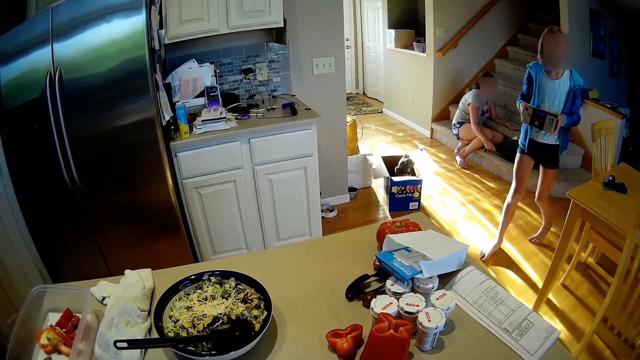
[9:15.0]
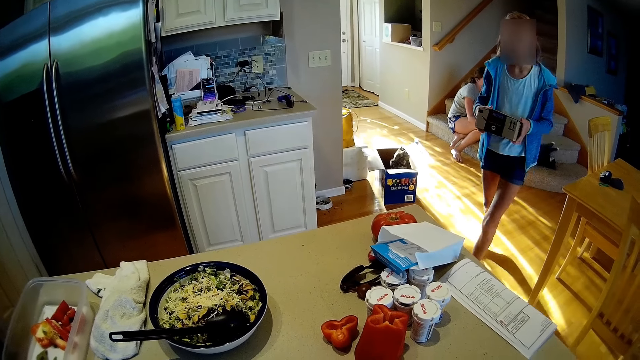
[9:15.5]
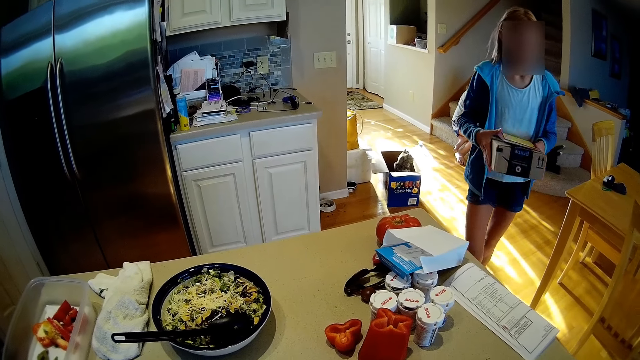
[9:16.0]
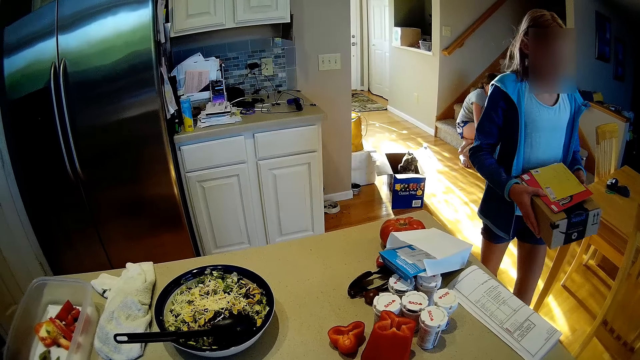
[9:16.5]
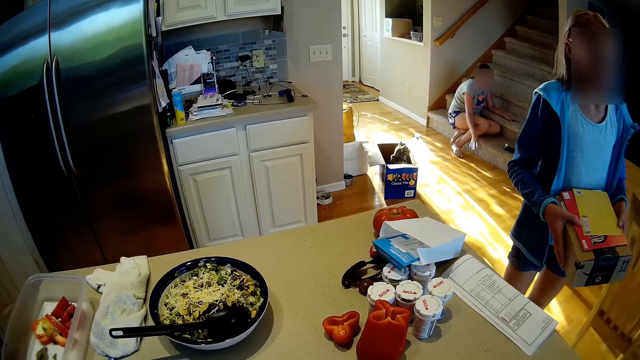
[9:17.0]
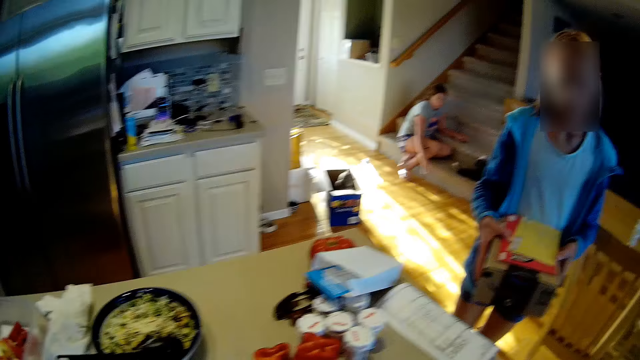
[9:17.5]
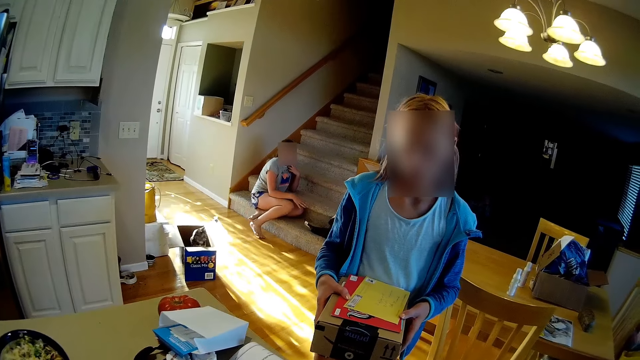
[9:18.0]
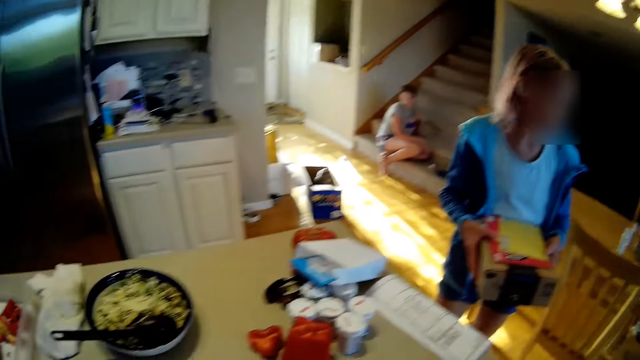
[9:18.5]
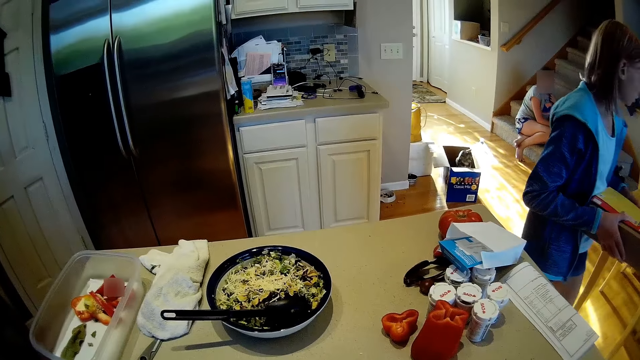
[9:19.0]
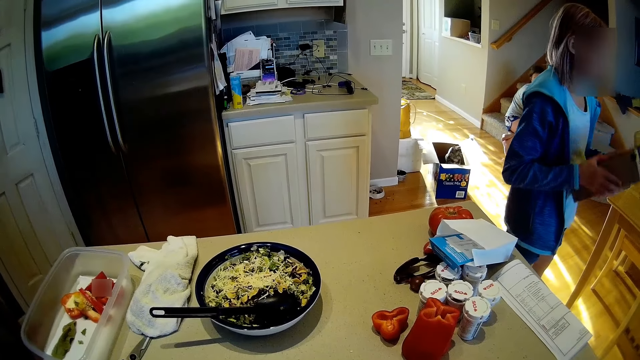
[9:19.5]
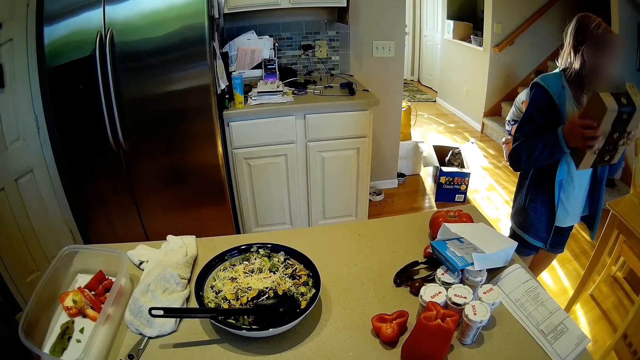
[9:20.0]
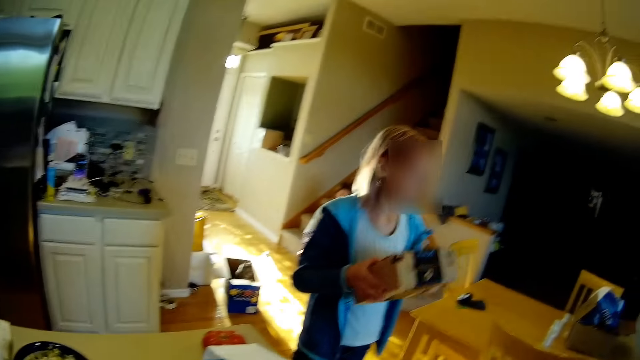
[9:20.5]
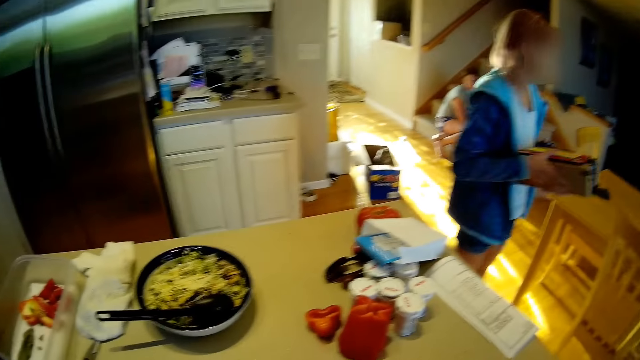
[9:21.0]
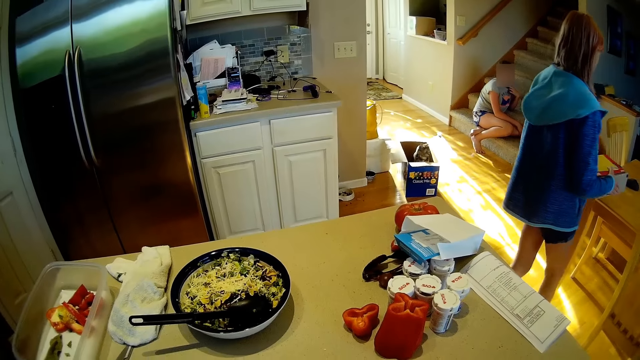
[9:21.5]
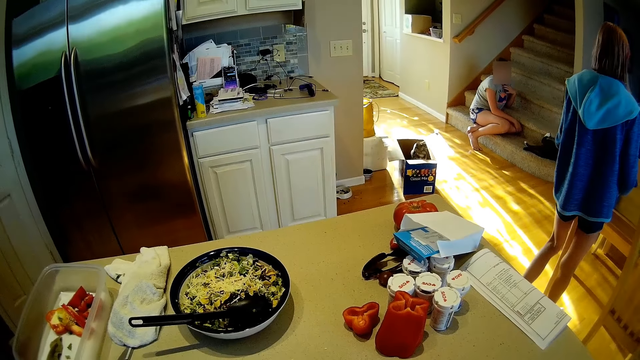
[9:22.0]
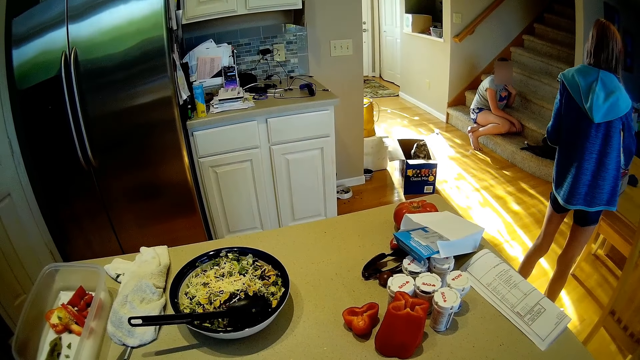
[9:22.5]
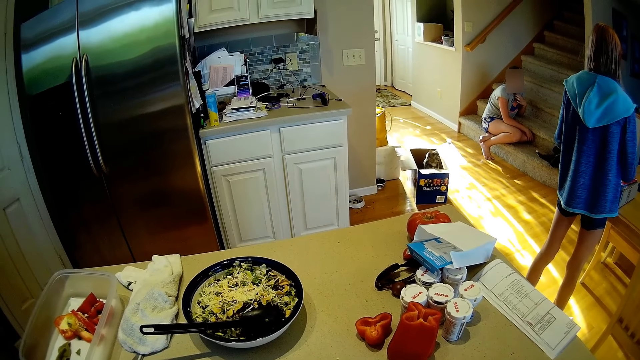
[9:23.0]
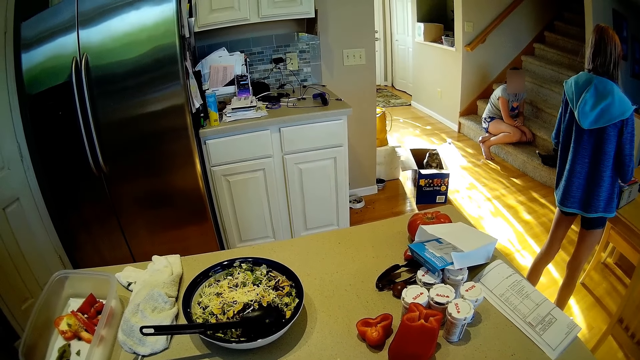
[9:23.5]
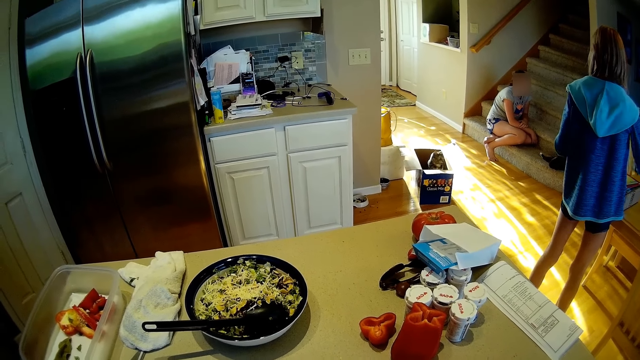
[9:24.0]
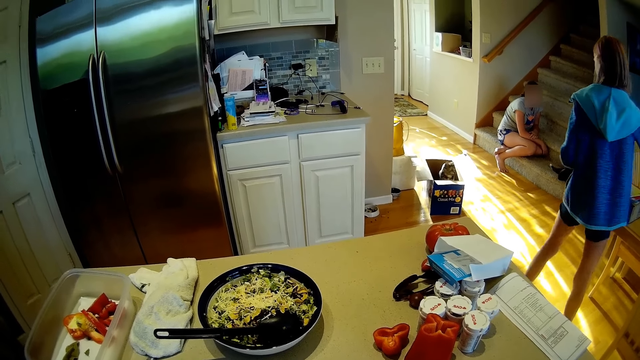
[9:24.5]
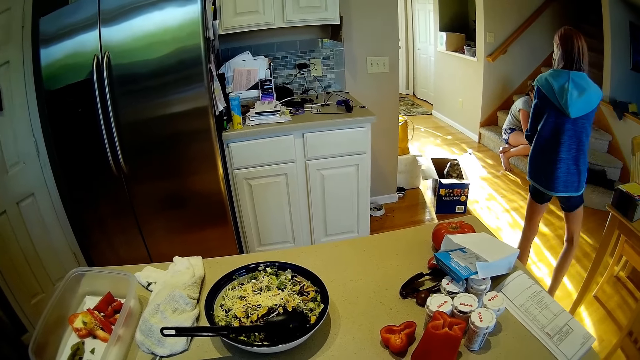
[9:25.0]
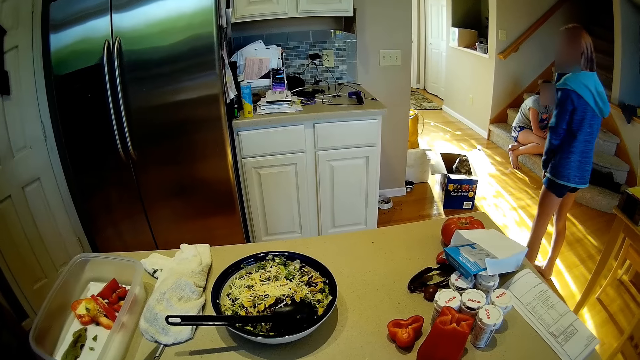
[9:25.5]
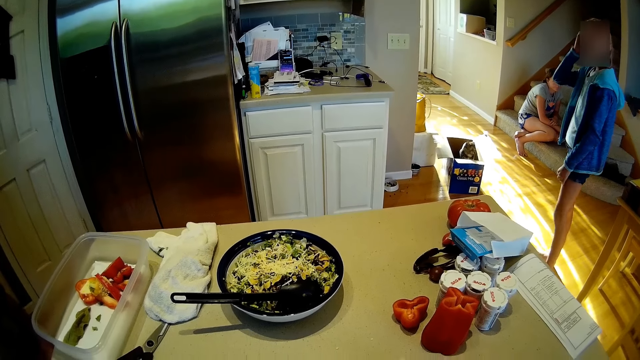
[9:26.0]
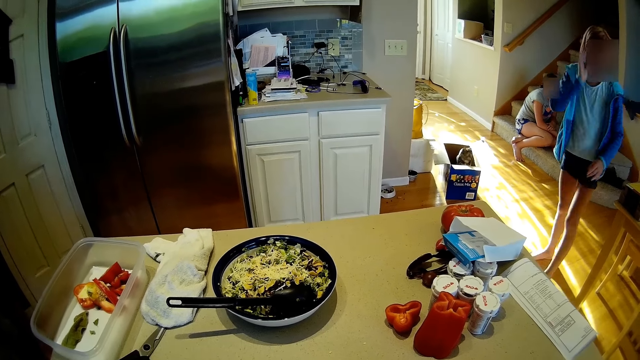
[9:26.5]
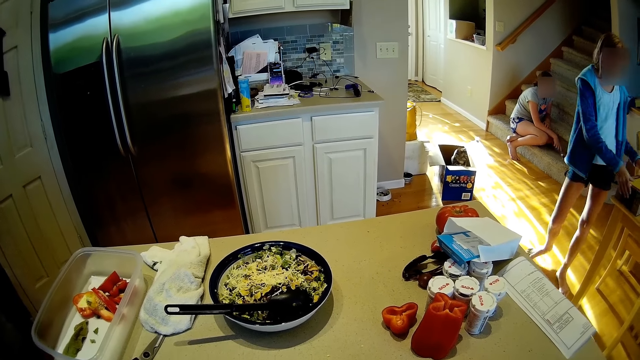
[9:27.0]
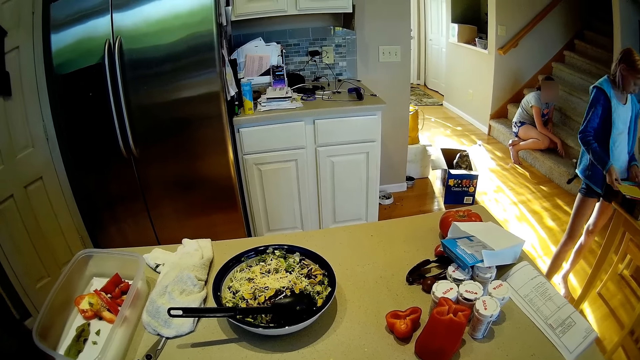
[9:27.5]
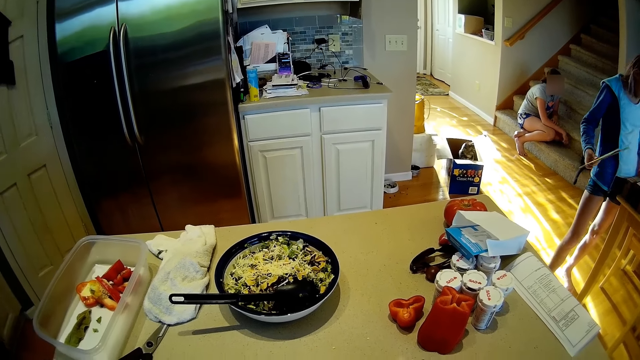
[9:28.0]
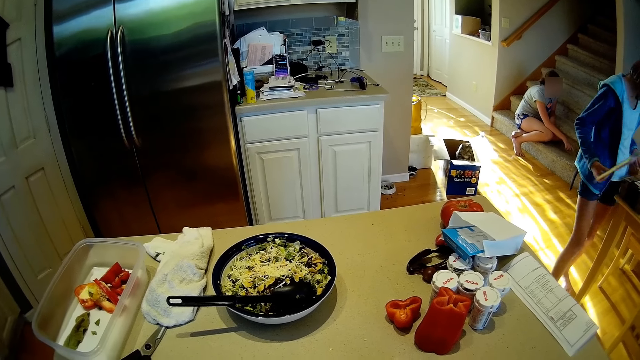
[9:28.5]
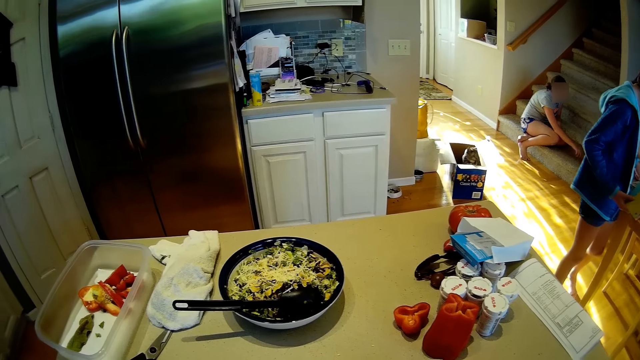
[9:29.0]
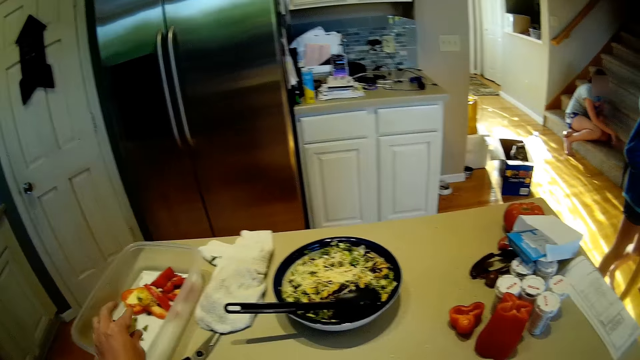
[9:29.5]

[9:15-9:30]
A child converses, holds a box and shakes the box. The camera wearer looks around. The child puts the box on the table and stands at a point. The camera wearer converses. The child looks around and picks up a book.

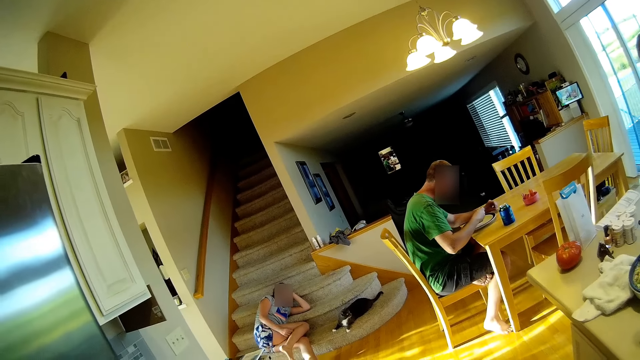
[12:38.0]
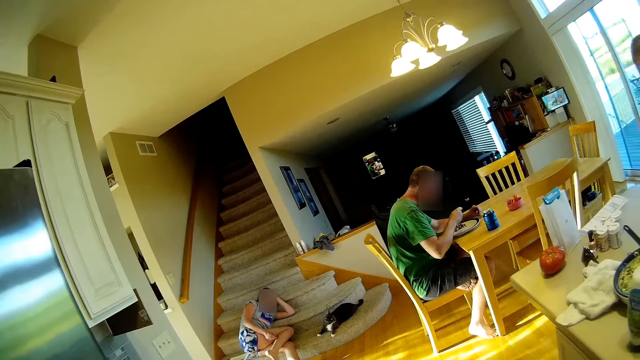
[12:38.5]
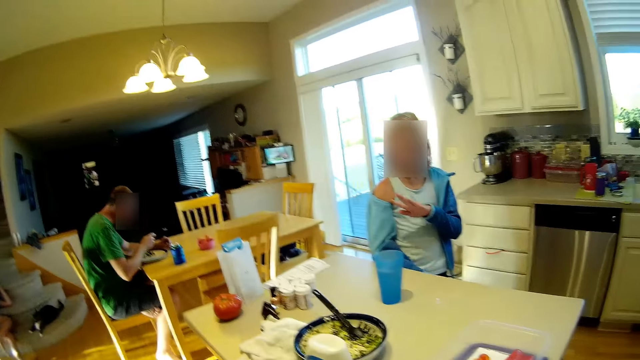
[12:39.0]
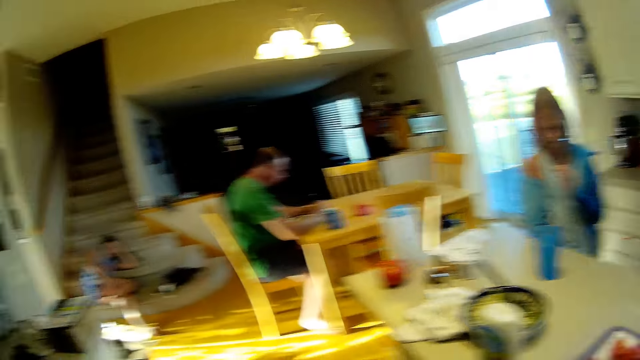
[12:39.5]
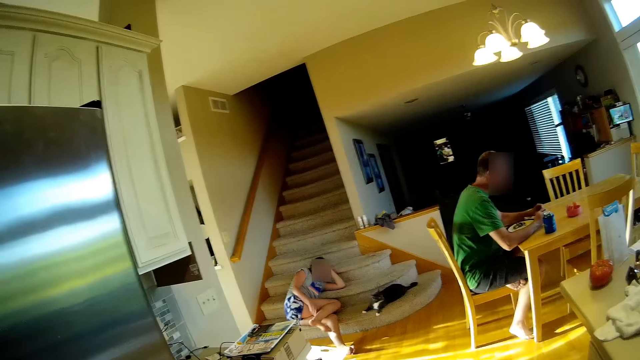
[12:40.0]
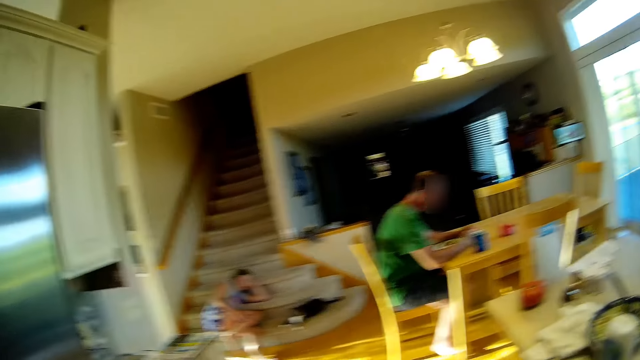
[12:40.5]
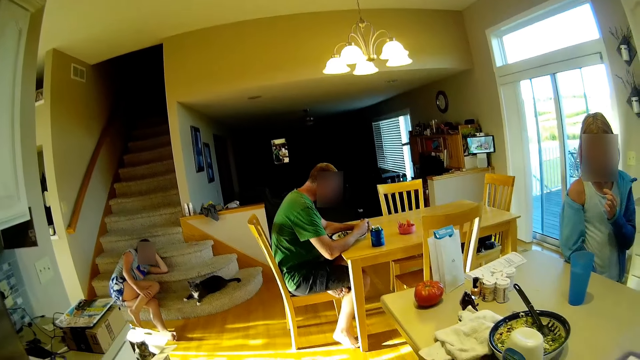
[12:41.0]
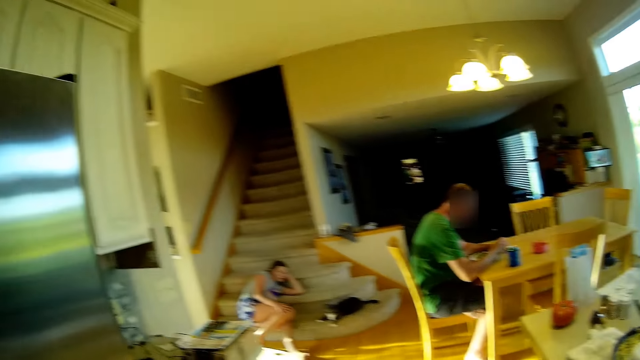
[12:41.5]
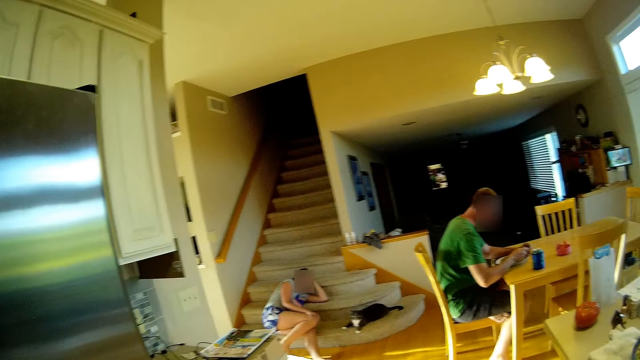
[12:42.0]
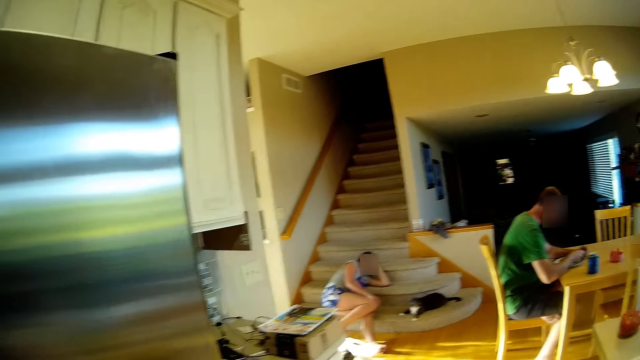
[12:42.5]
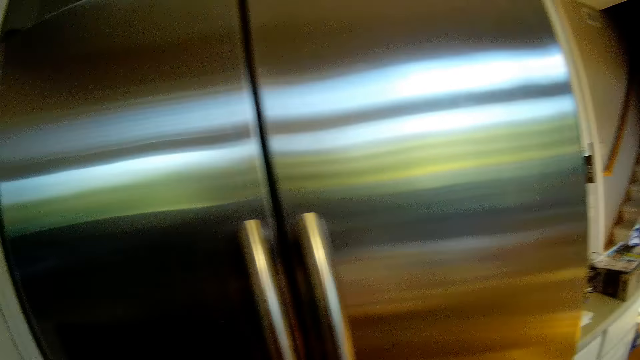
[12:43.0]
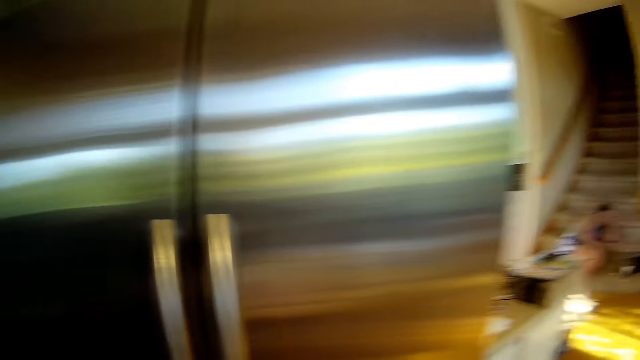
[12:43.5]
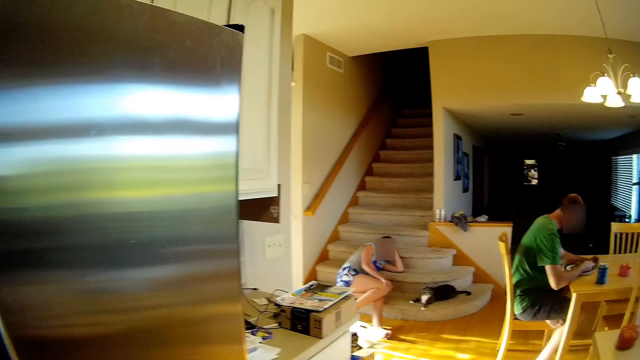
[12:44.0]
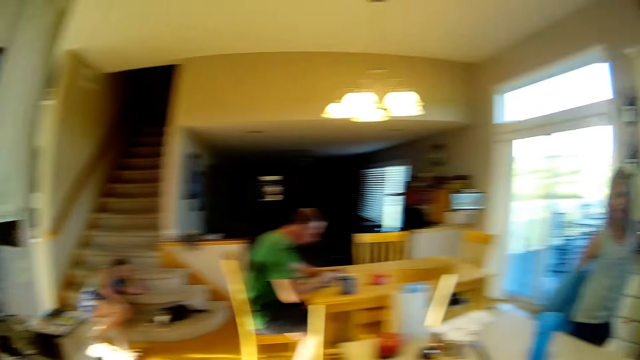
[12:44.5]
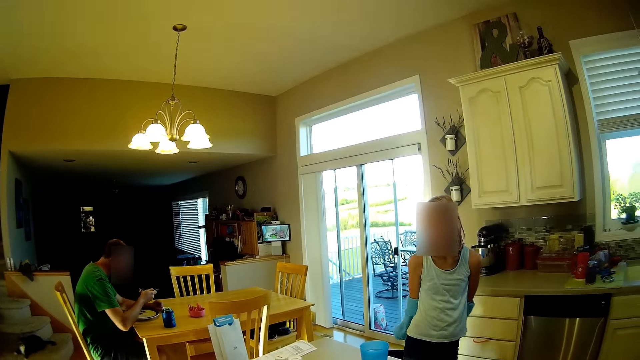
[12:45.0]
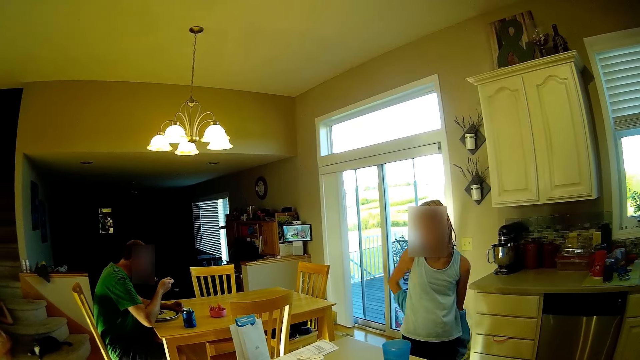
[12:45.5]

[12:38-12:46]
The camera wearer converses.
